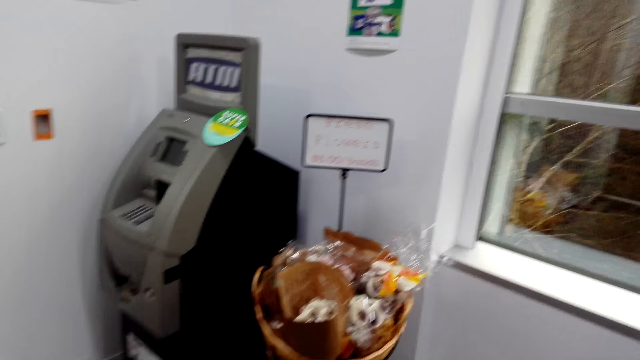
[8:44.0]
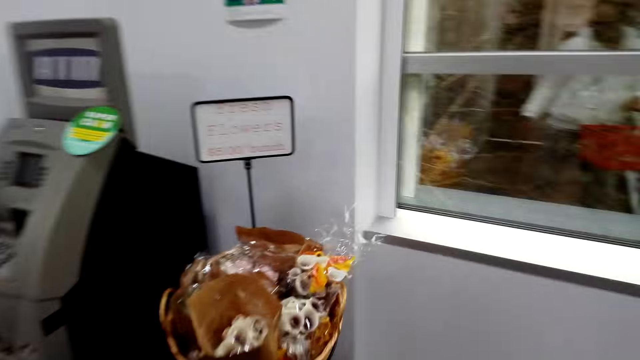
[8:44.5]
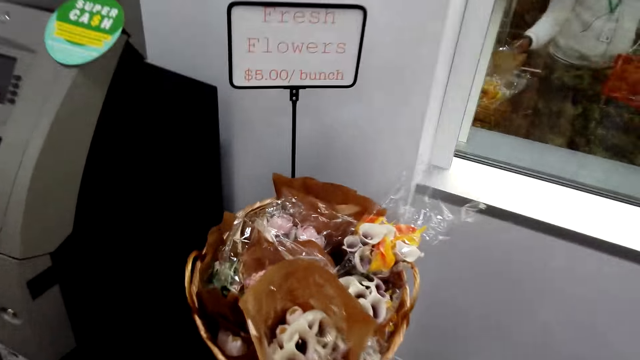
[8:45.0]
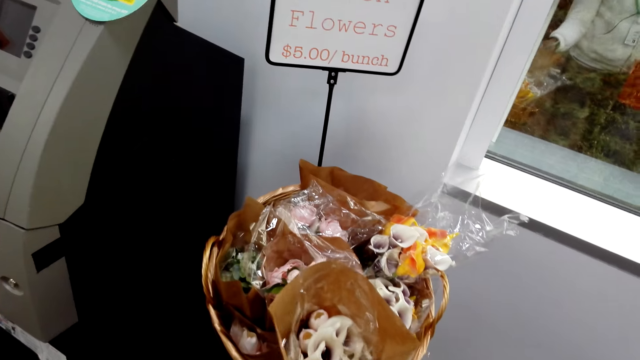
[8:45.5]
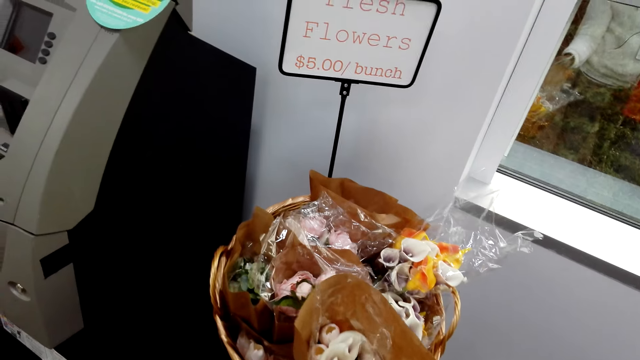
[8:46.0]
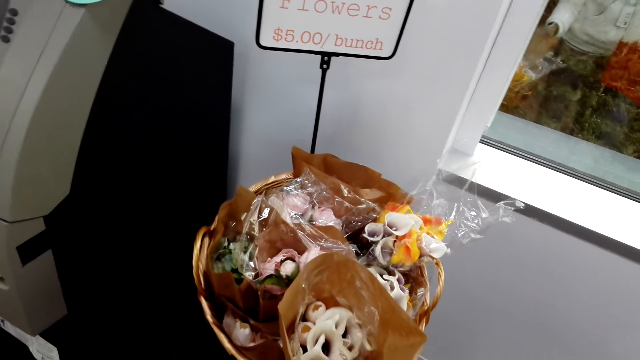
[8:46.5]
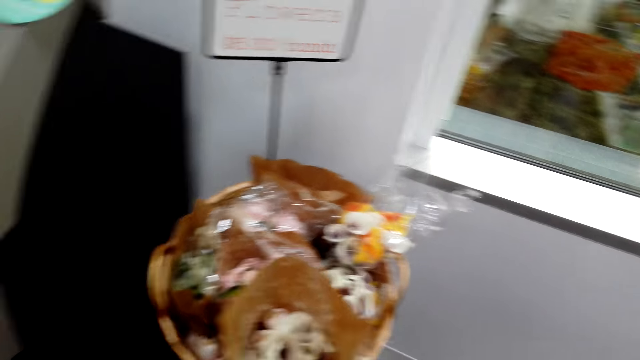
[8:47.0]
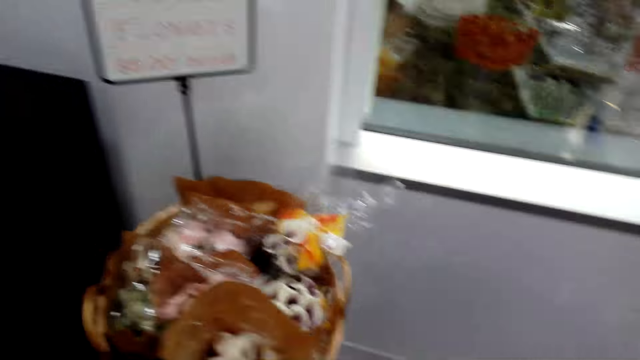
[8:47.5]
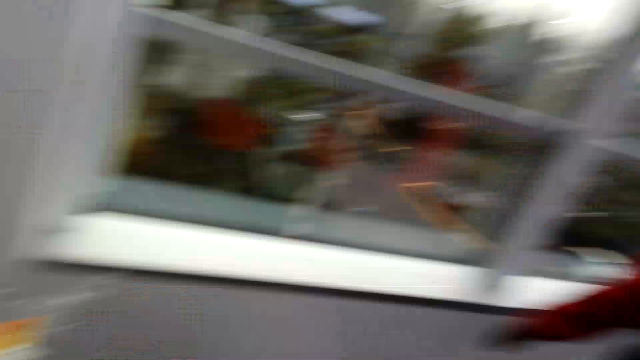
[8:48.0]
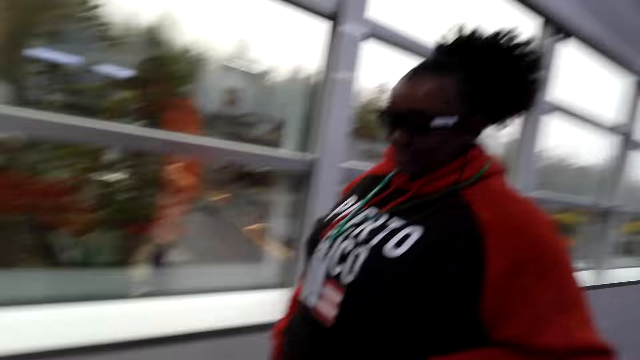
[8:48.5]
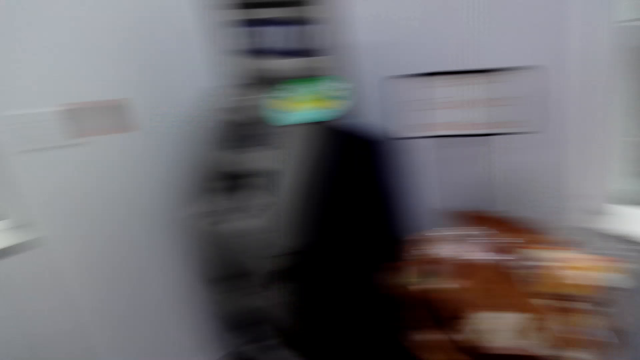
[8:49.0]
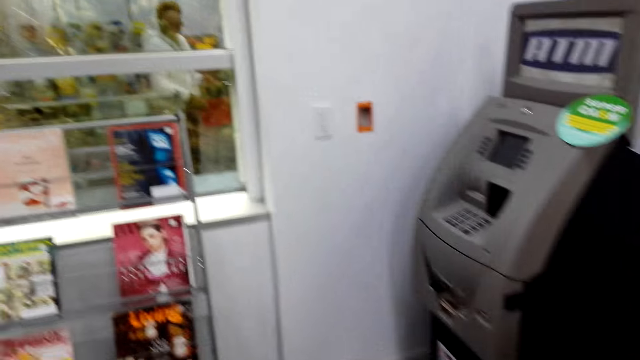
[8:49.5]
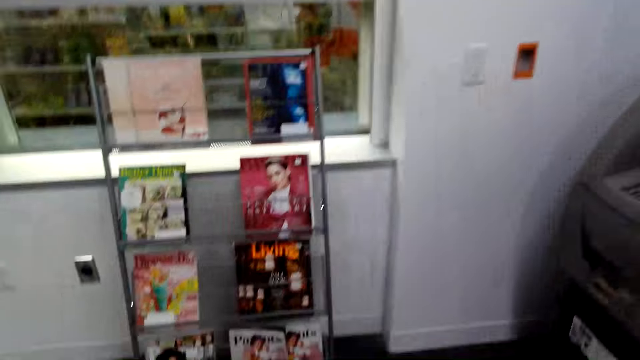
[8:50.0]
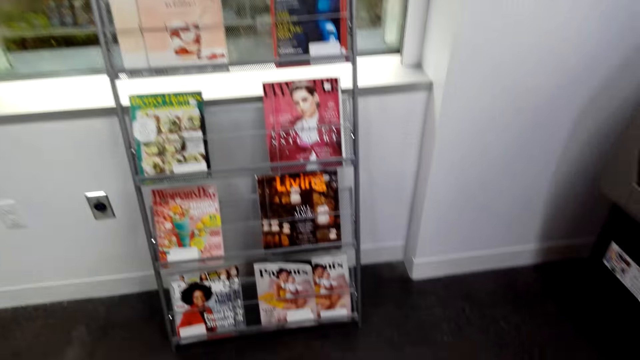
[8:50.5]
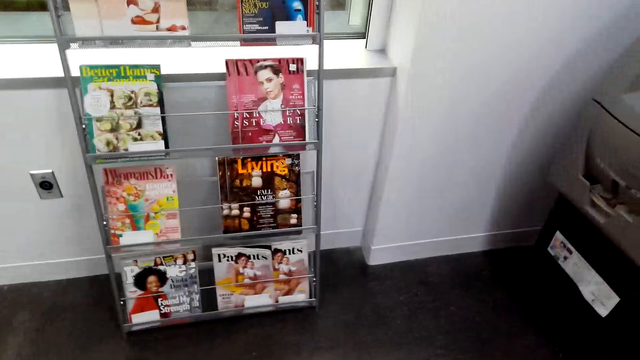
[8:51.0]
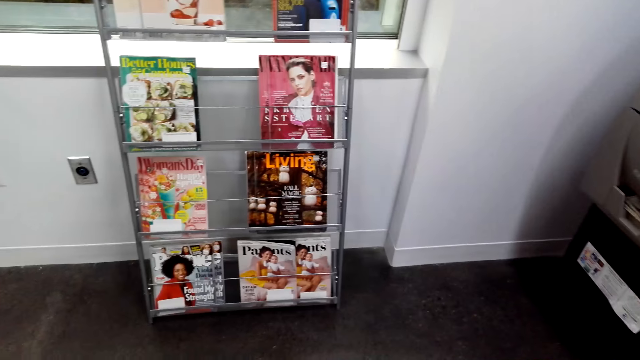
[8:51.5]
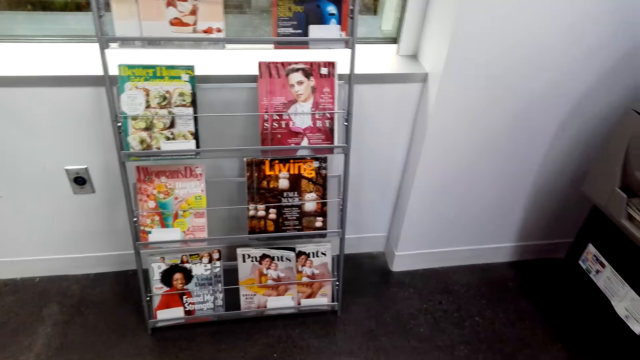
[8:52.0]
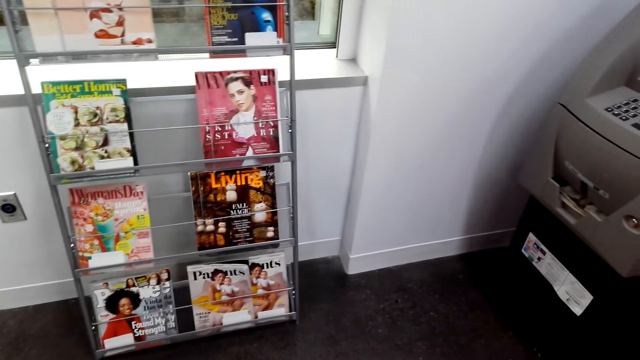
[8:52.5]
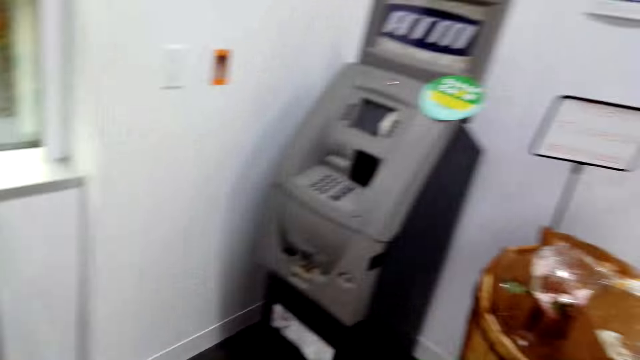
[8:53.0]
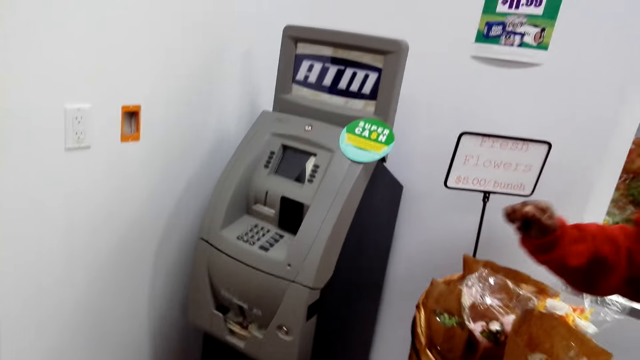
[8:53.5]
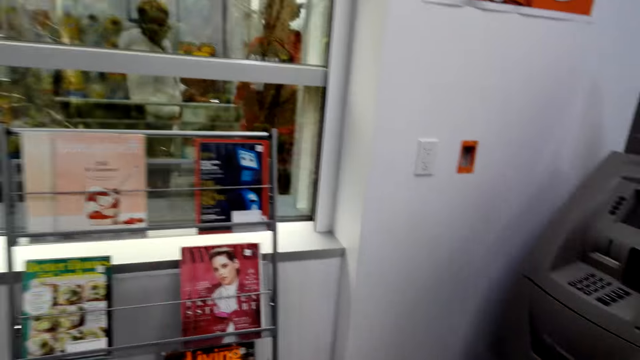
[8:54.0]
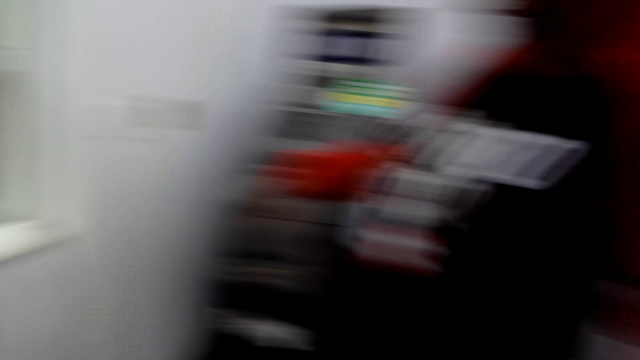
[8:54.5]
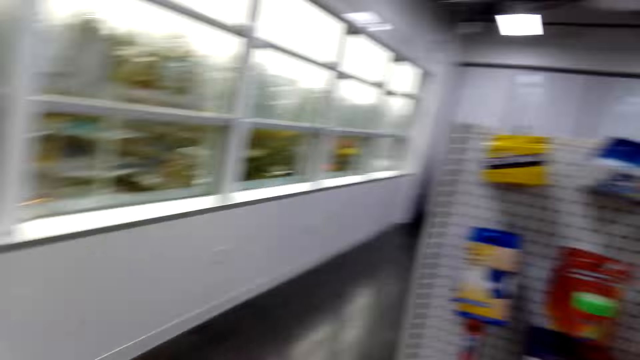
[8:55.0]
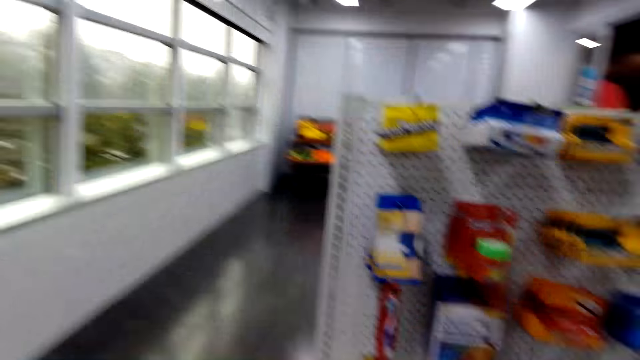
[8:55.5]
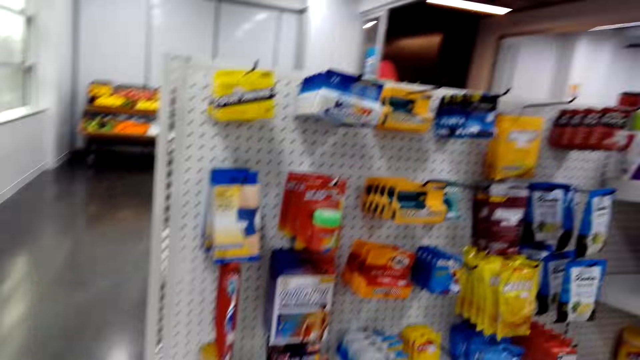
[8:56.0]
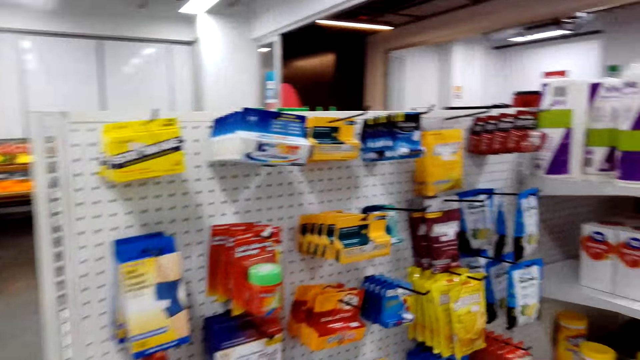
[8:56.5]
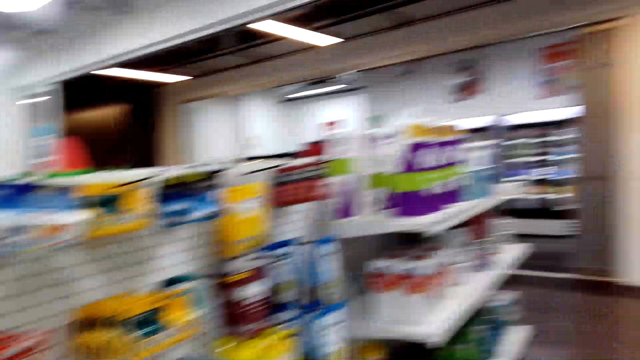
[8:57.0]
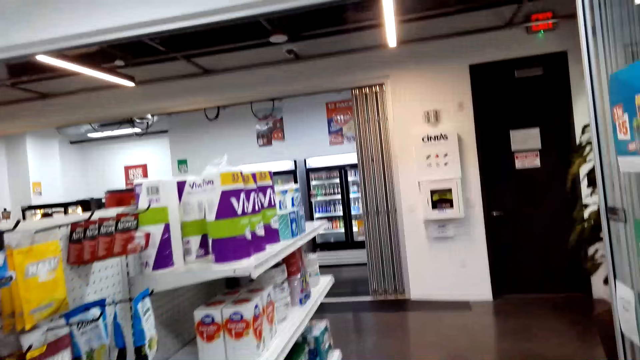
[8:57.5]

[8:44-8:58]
The camera wearer moves towards the basket. They talk to a woman. They inspect the flowers. They interact with the woman. They turn towards the woman. The woman talks to the camera wearer and walks towards the basket. The camera wearer turns towards the magazine stand. They stare at the magazine stand. They look around. The woman talks to the camera wearer. The camera wearer looks around. They walk around the supermarket.

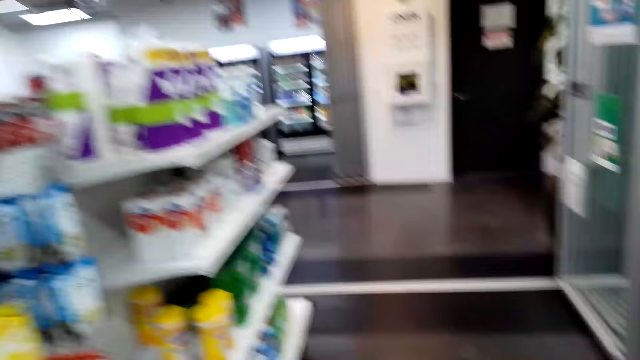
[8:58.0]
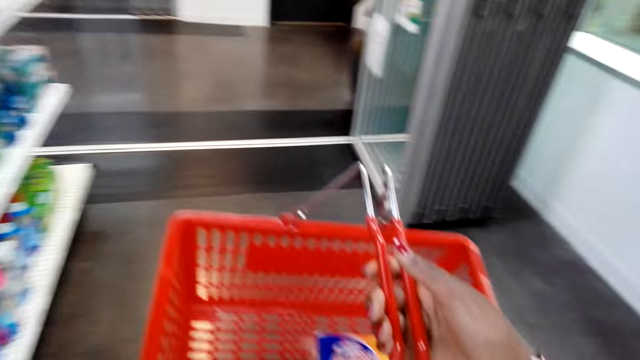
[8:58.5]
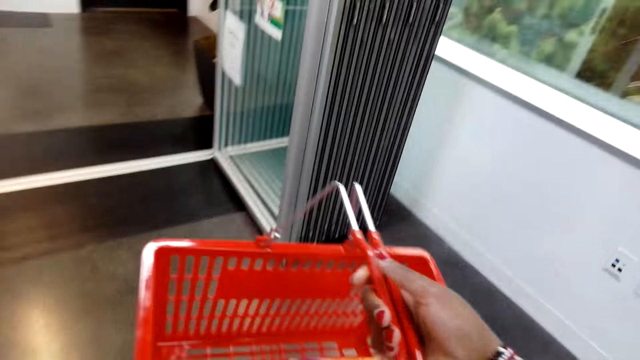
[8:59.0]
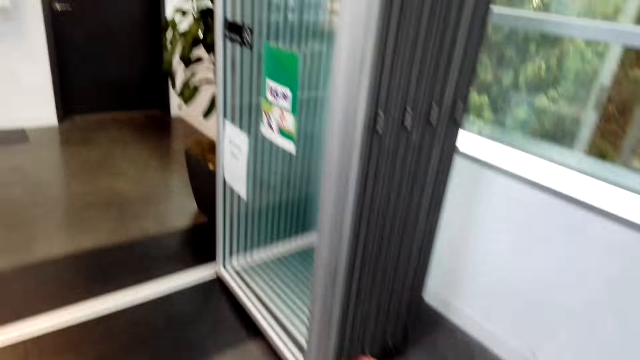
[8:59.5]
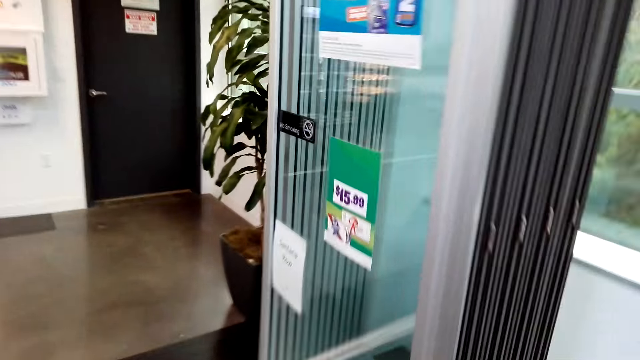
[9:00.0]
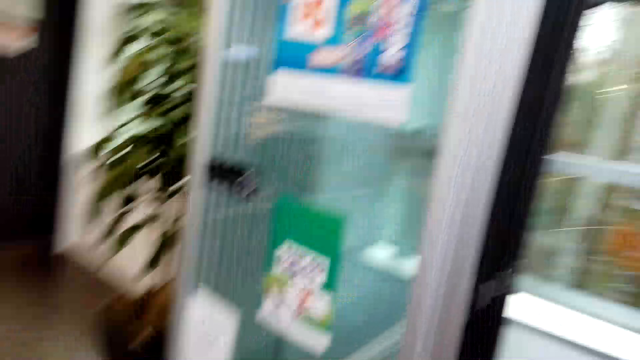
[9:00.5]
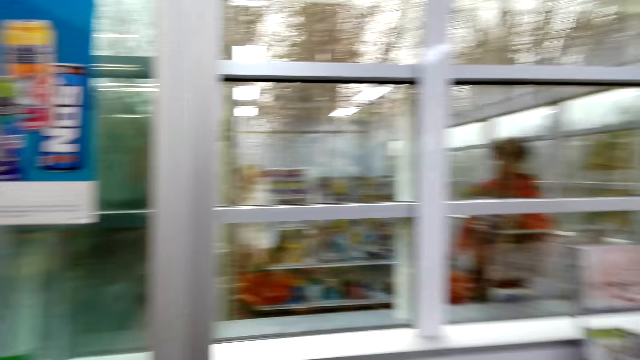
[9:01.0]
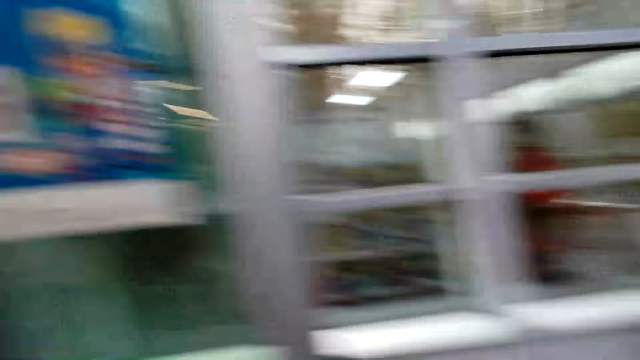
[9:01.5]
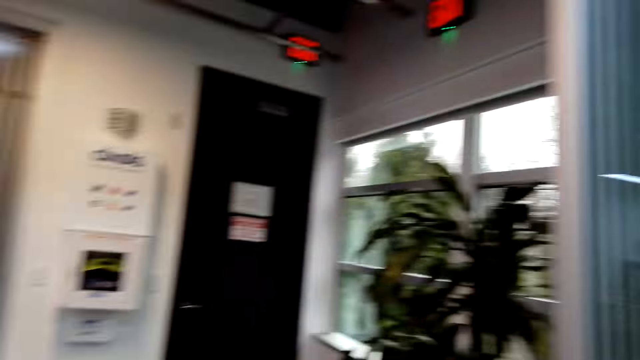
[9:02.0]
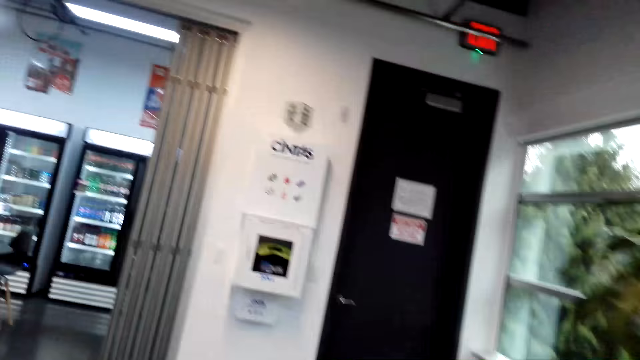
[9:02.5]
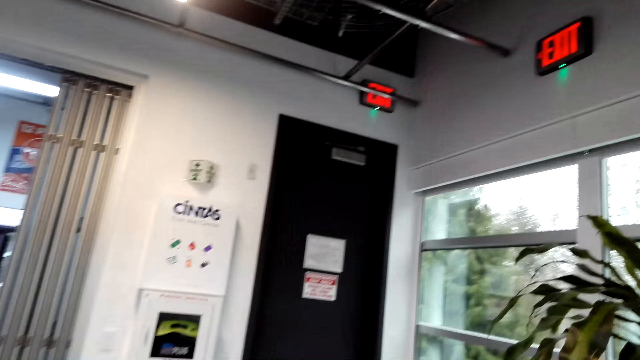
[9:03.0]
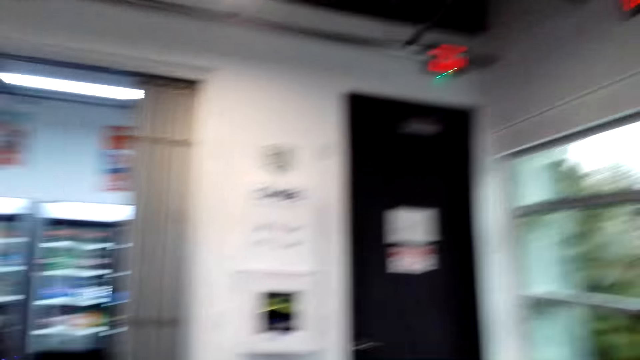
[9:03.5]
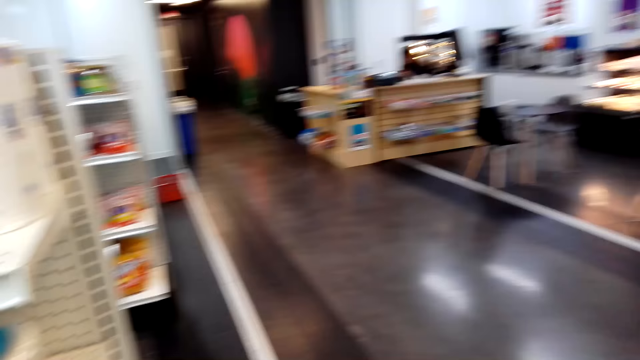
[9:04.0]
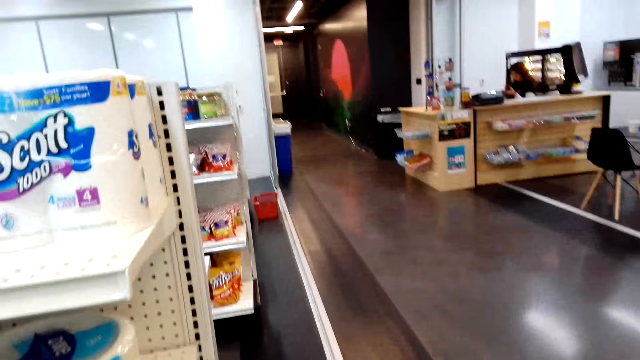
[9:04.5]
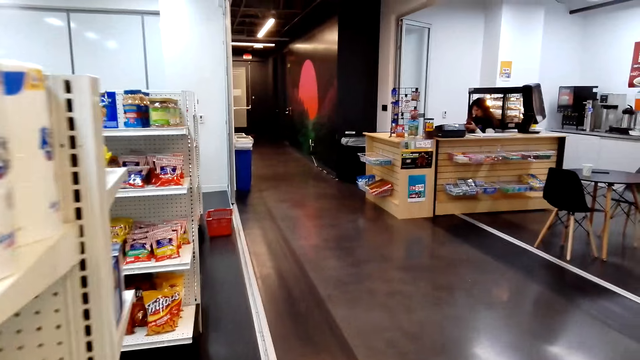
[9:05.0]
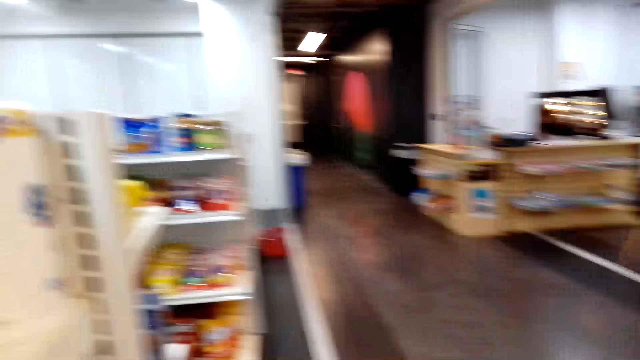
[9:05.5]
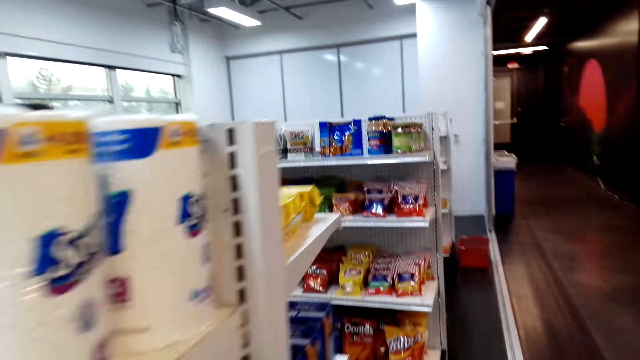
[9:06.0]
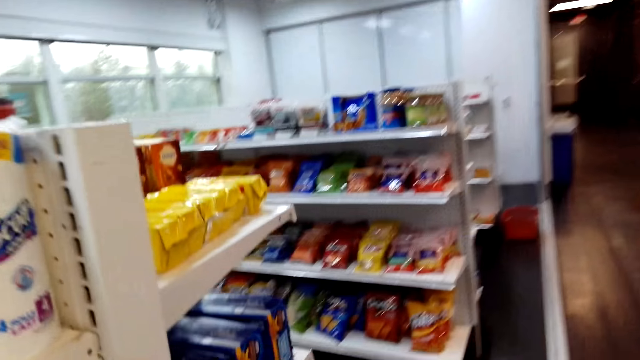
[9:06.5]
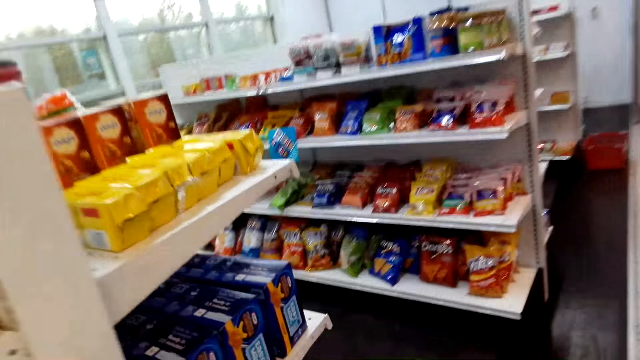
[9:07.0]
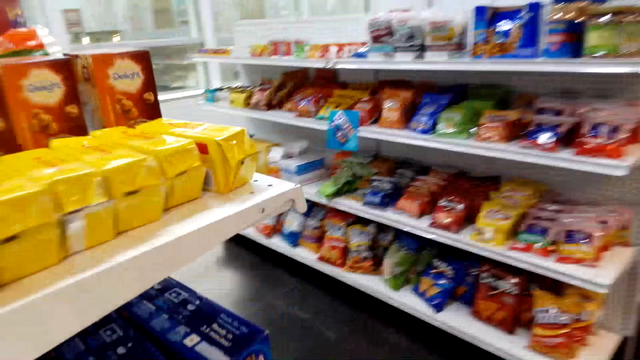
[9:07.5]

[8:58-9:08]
The camera wearer stares at the shopping basket. They hold the shopping basket. They walk towards another side of the rack. They look around. They talk to a woman. They walk towards another rack.
